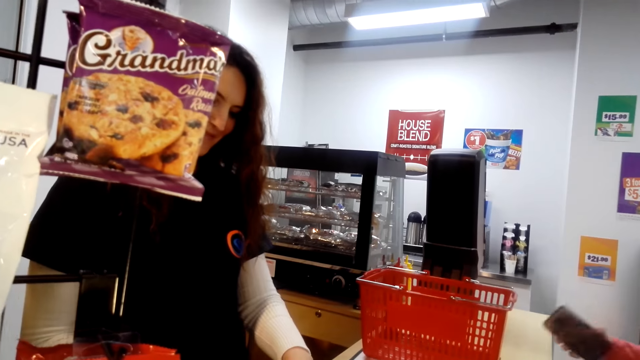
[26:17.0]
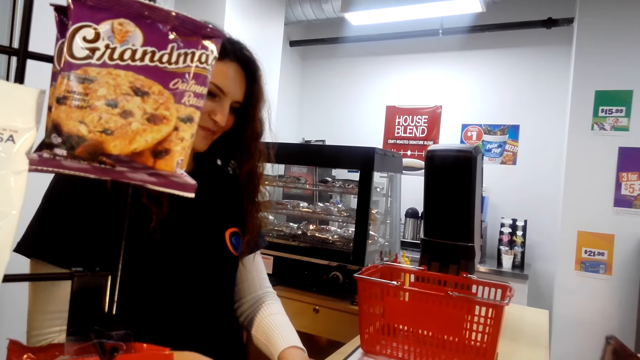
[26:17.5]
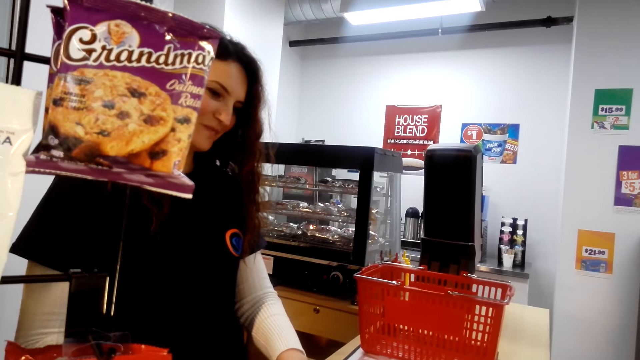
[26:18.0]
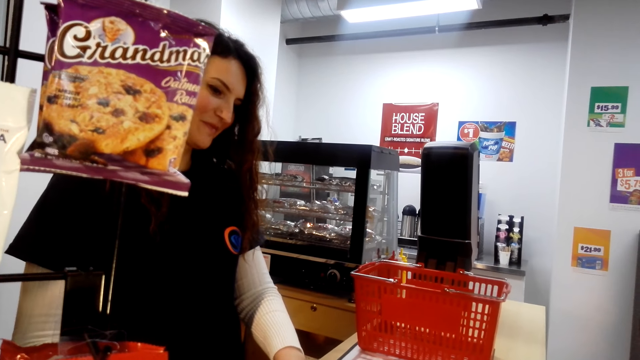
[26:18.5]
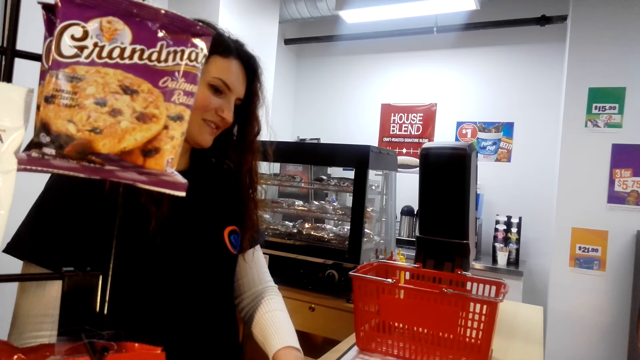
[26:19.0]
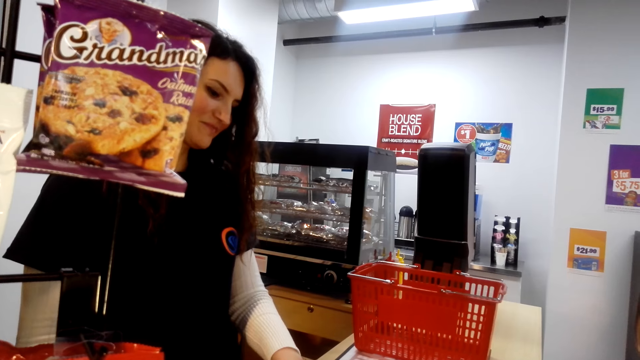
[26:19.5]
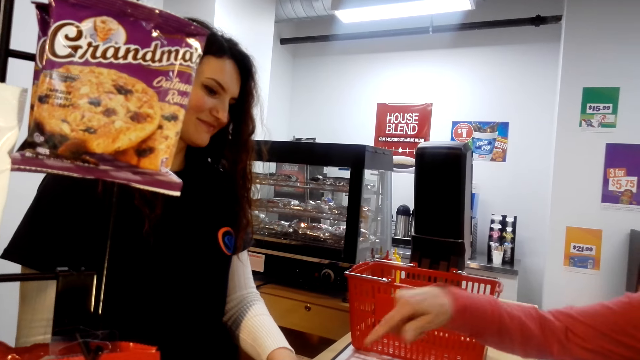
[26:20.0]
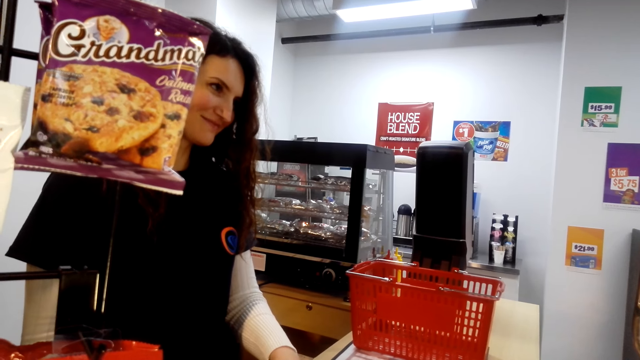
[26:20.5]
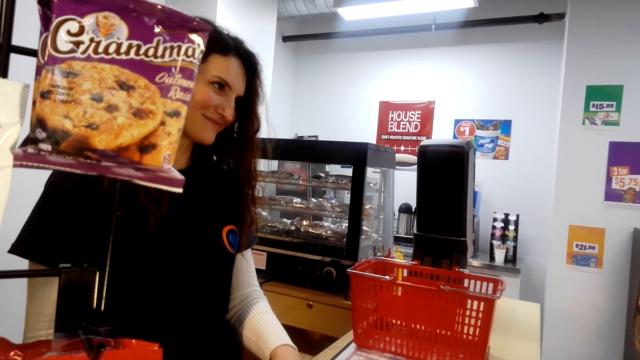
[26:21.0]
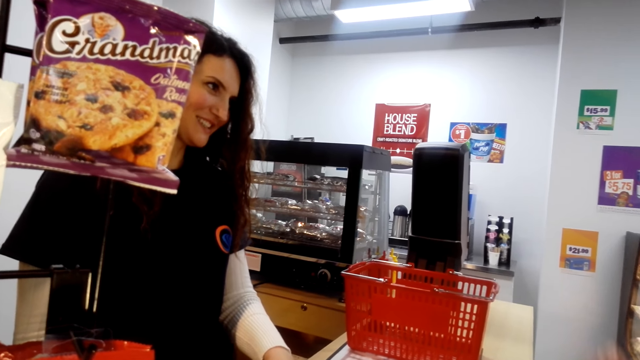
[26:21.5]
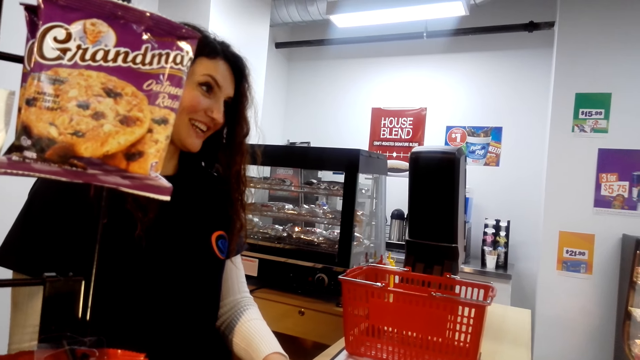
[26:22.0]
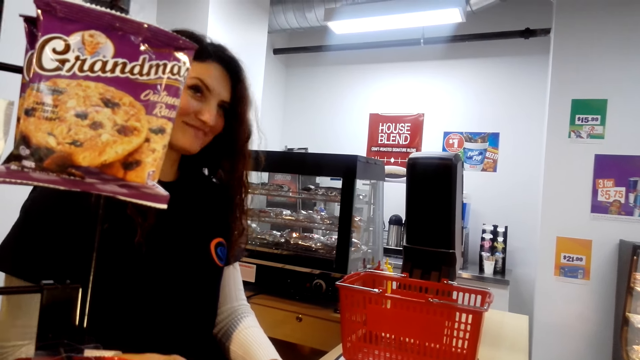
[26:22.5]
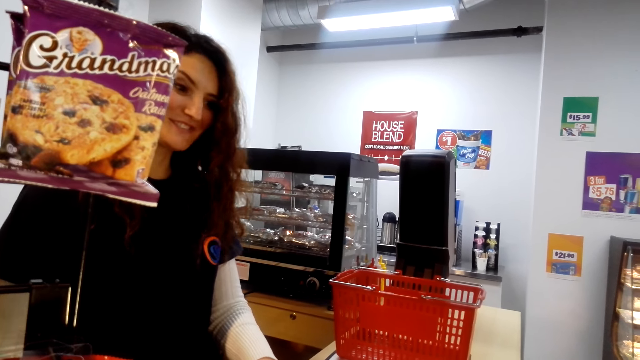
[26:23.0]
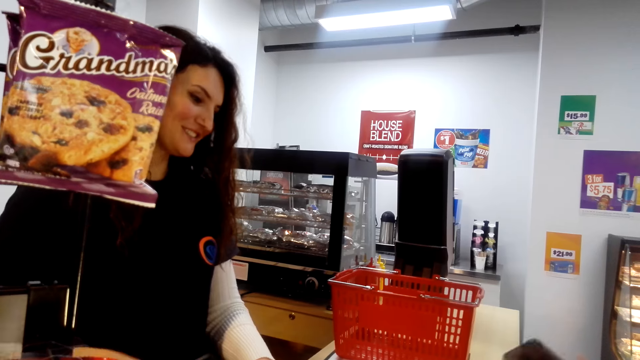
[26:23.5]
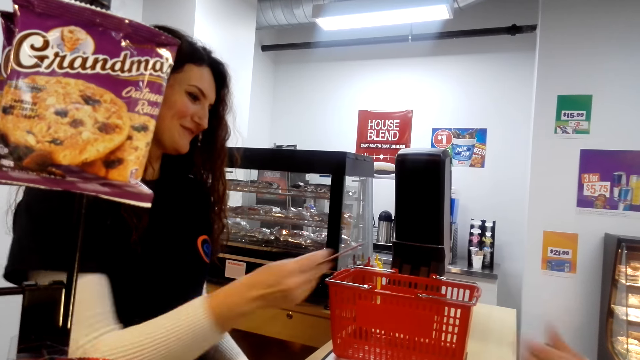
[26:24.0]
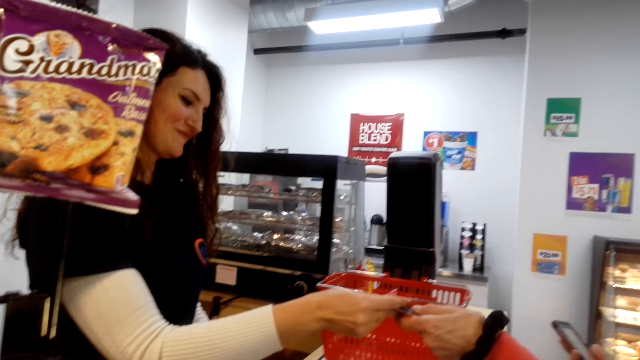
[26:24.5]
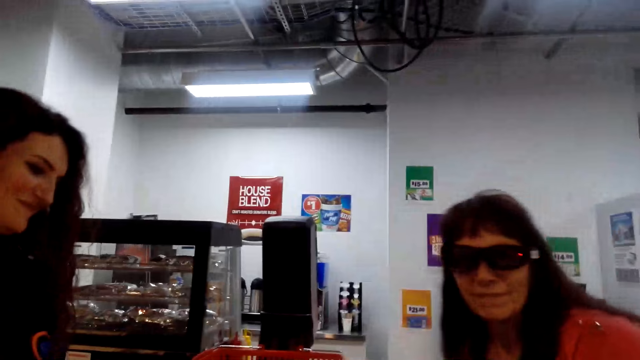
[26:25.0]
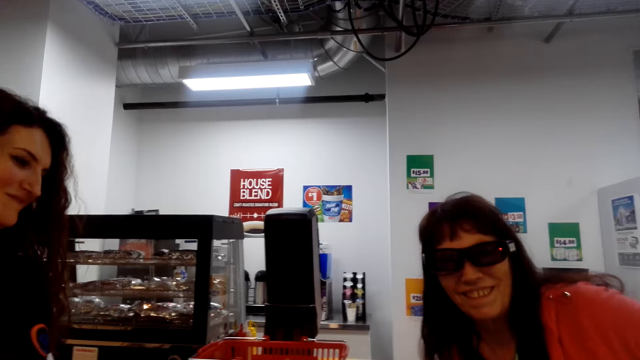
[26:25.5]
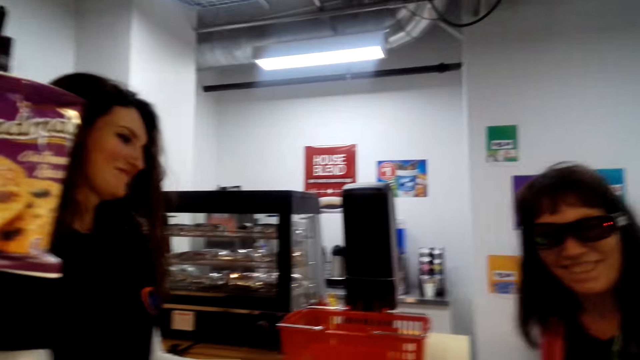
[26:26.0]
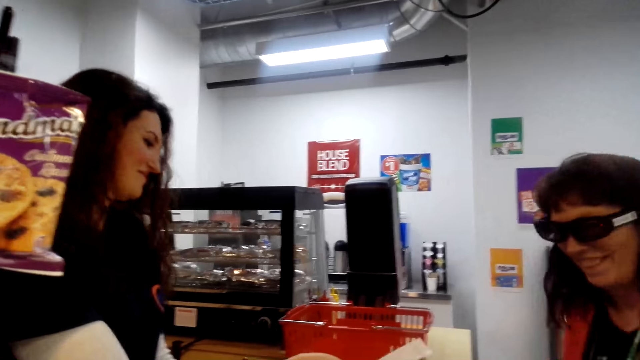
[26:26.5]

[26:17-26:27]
The camera wearer looks sideways. A woman converses with another woman. The other woman gives the first woman money.

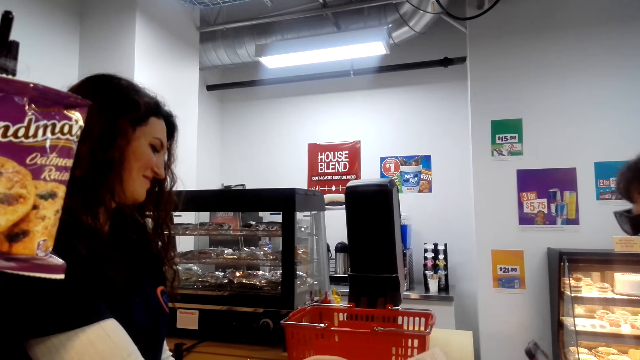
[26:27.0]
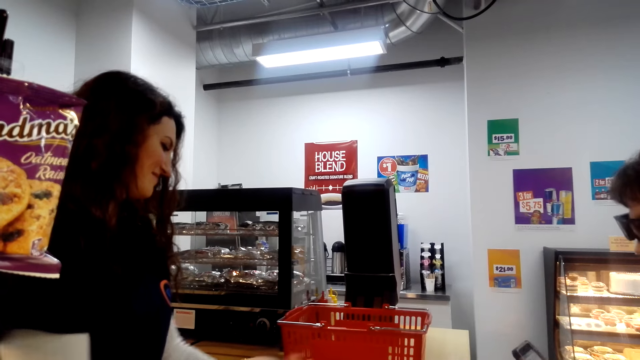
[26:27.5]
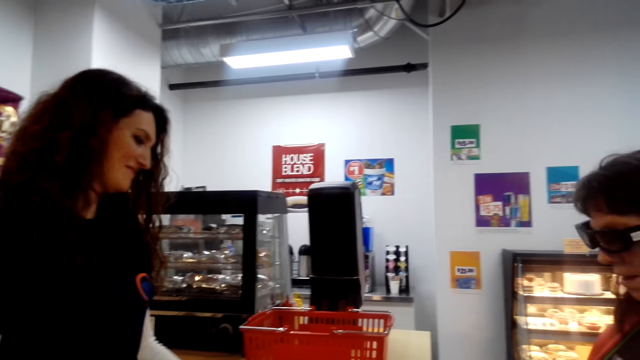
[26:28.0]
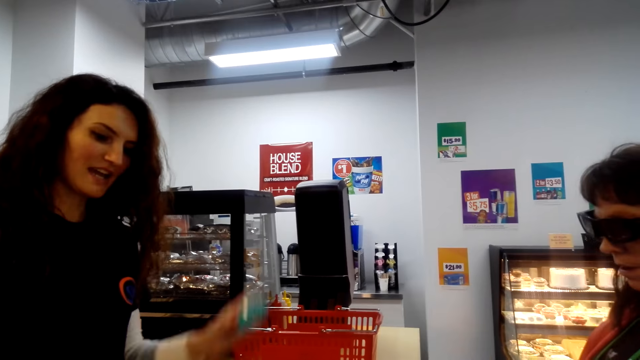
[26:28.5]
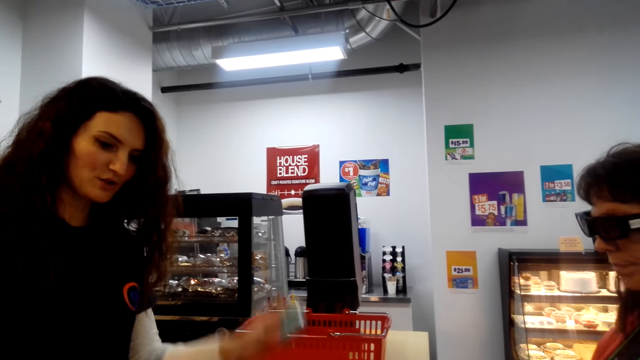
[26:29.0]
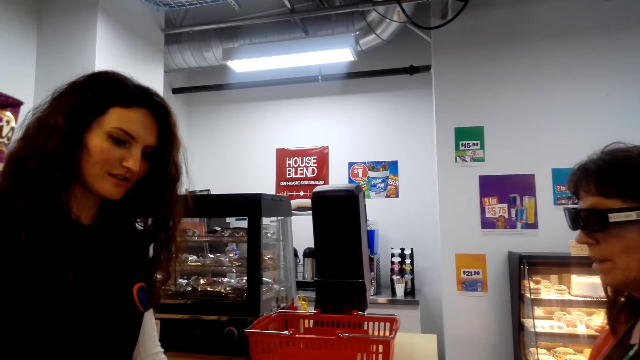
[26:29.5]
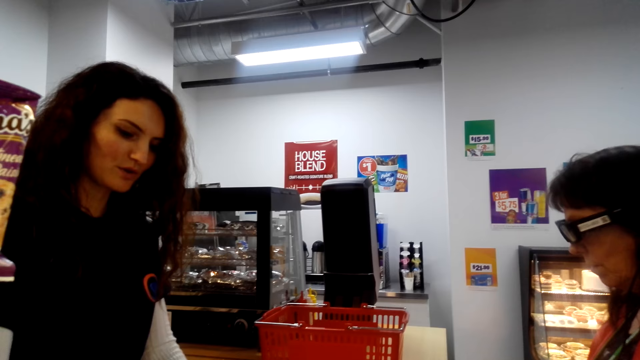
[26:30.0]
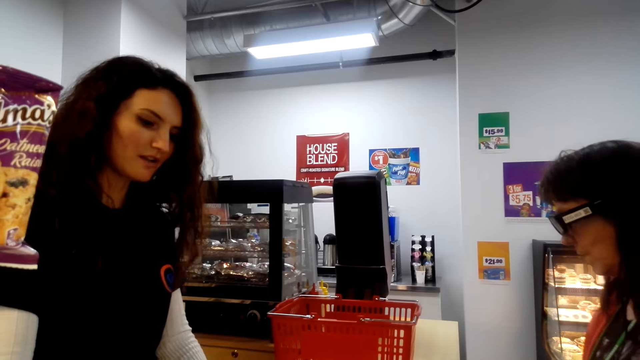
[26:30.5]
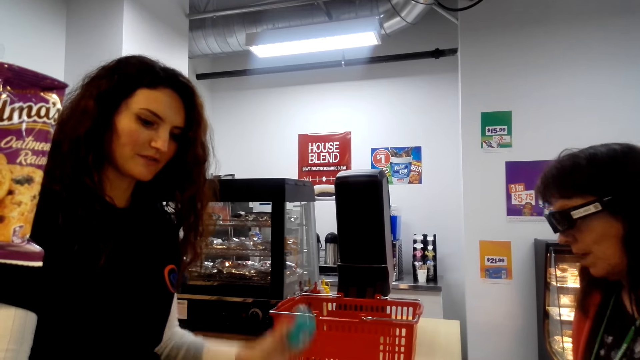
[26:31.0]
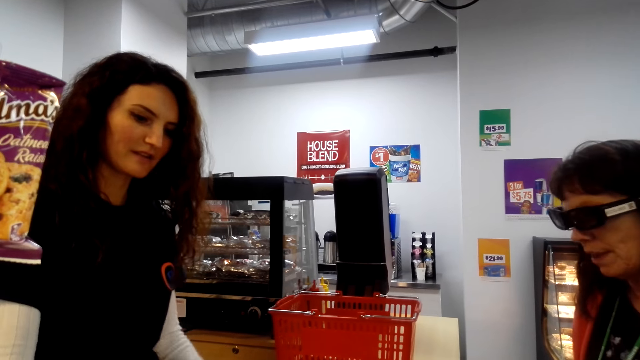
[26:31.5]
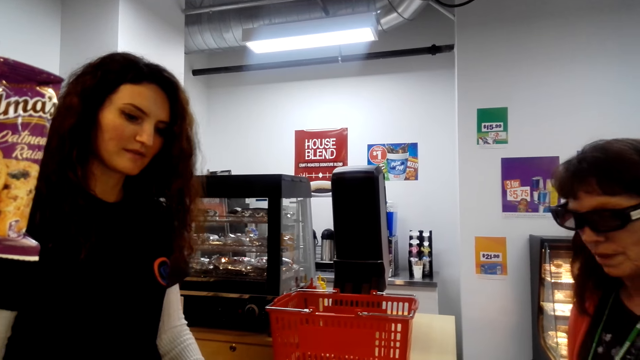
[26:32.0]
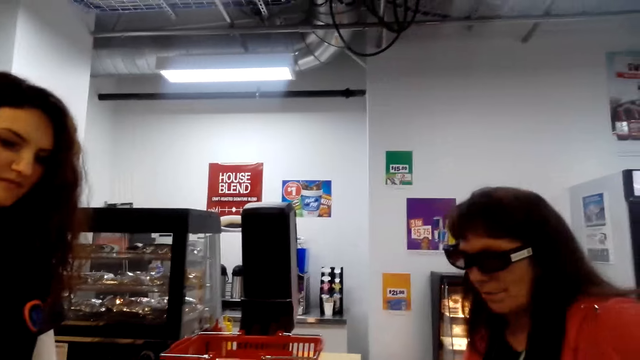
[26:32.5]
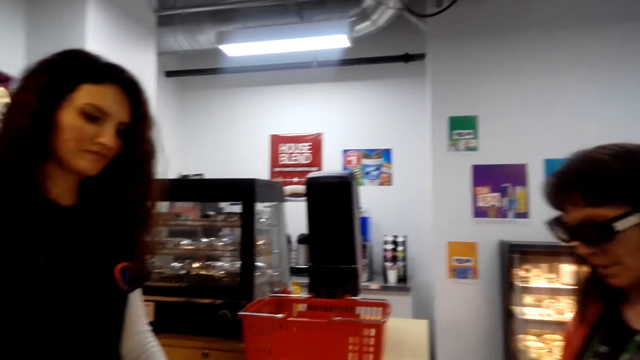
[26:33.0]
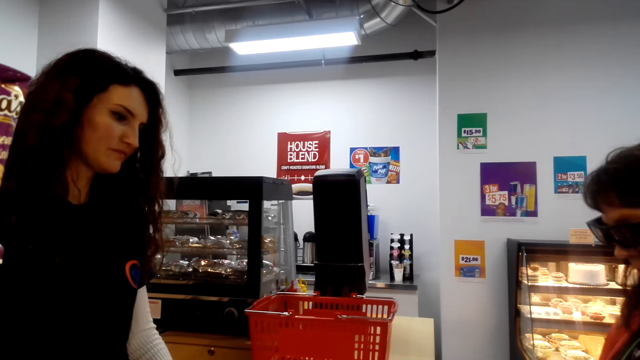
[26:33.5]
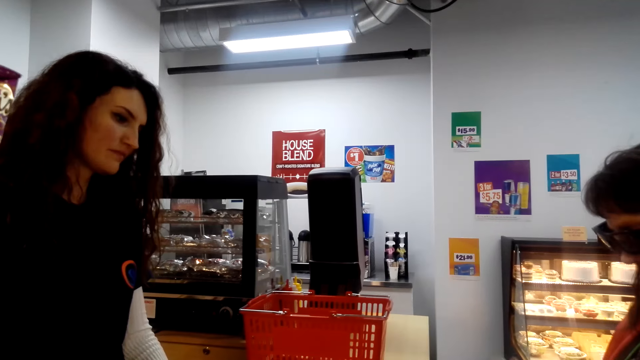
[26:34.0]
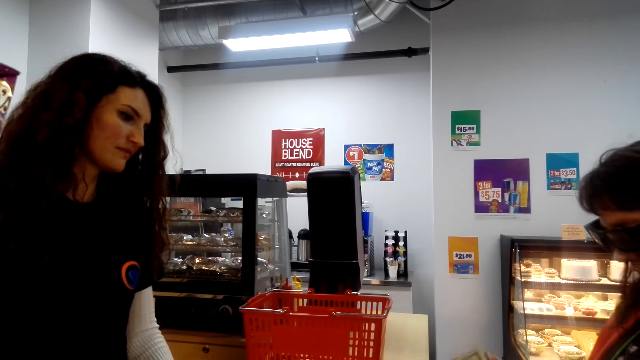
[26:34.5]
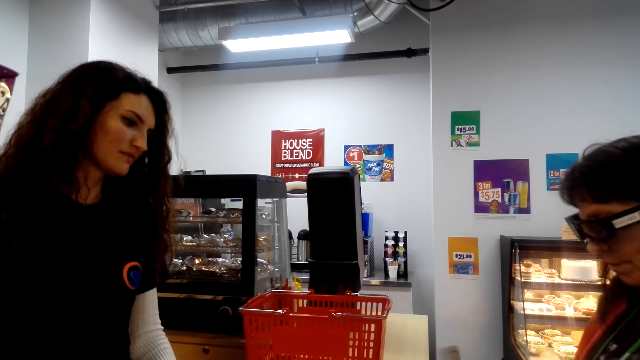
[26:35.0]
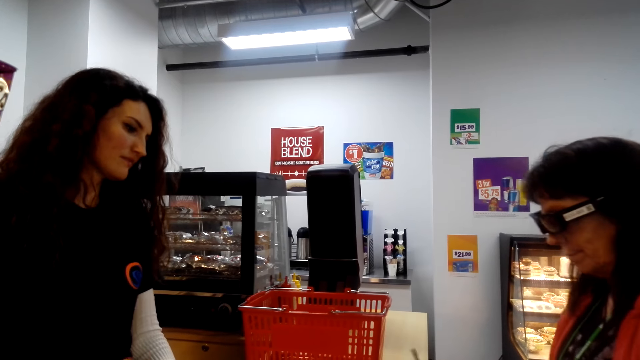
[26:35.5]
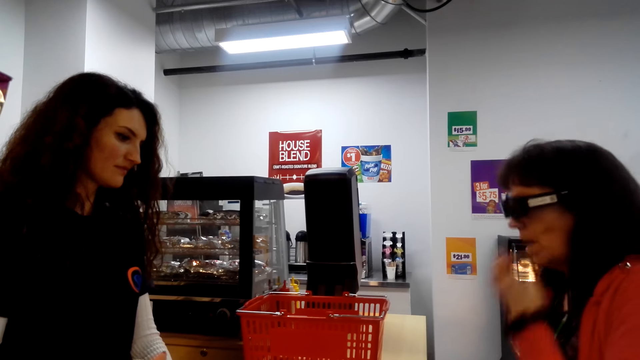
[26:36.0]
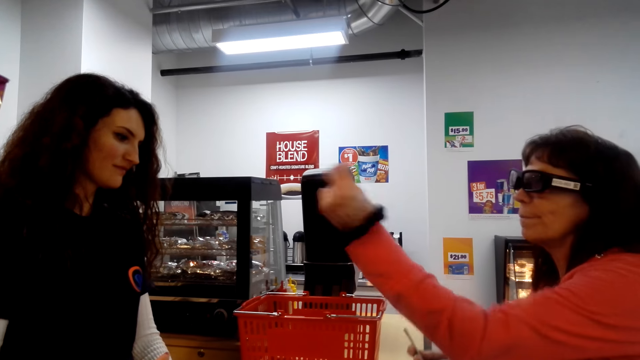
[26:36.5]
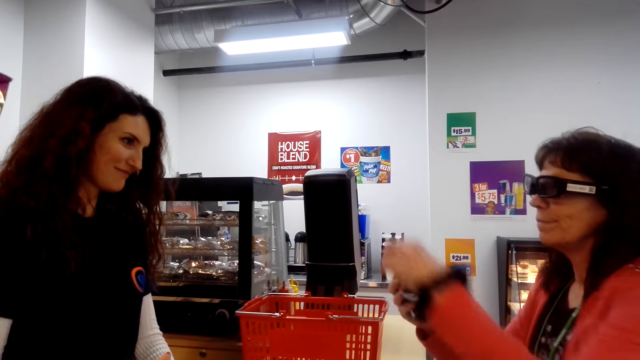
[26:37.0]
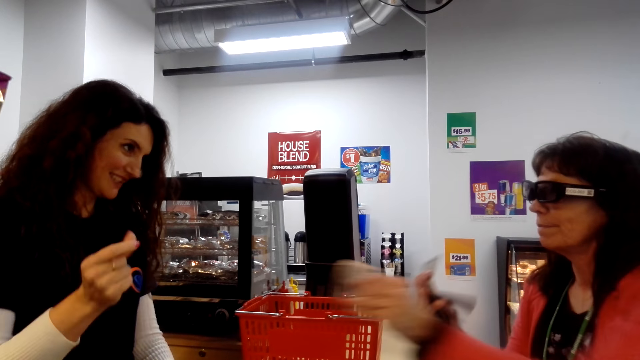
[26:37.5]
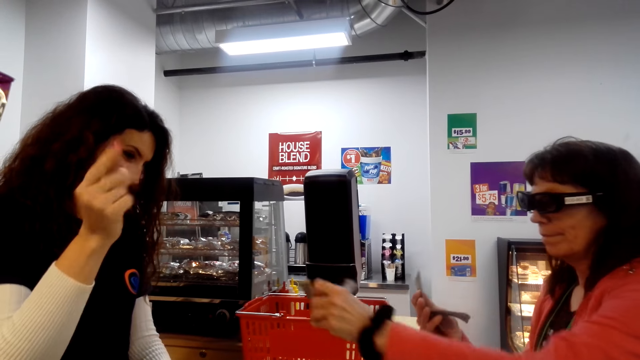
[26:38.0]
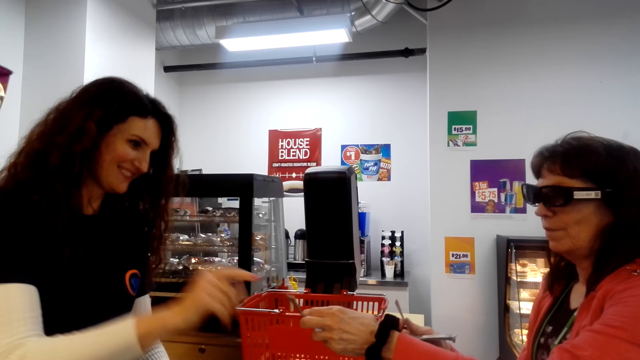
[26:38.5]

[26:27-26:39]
The camera wearer looks in front. A woman converses with another woman. The other woman holds something. The other woman types on a calculator and drops something. The camera wearer looks around. The other woman types on the calculator. The first woman moves her hands. The first woman holds money.
